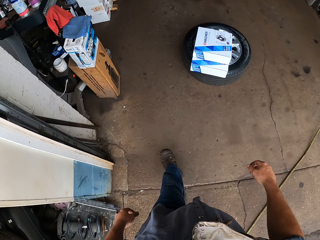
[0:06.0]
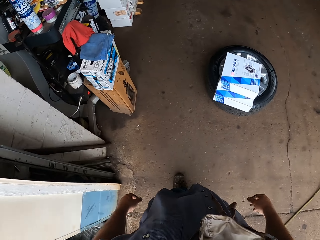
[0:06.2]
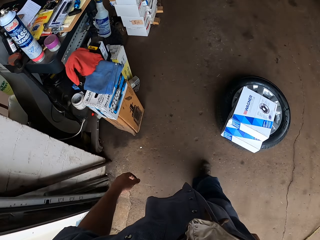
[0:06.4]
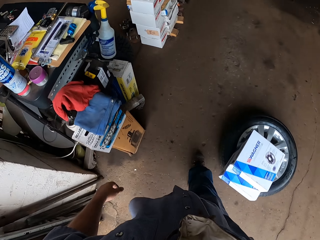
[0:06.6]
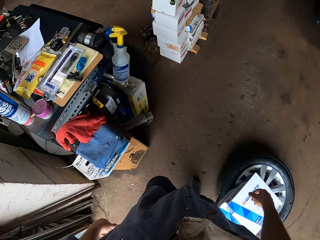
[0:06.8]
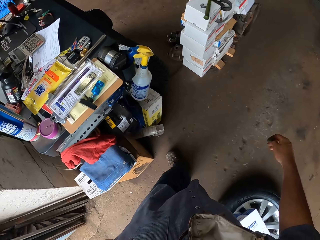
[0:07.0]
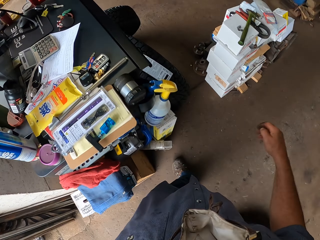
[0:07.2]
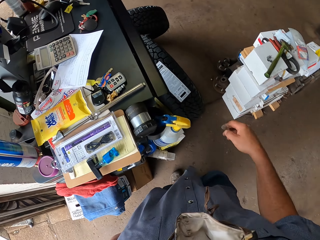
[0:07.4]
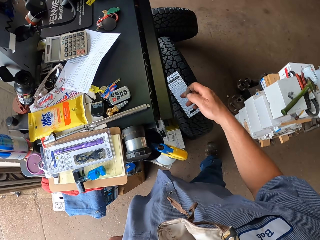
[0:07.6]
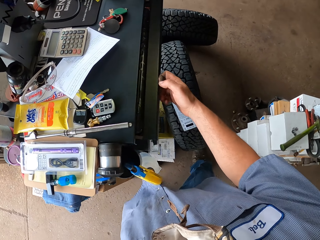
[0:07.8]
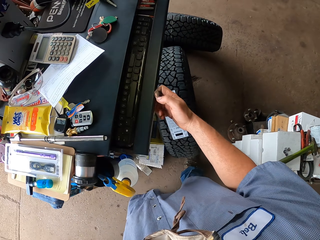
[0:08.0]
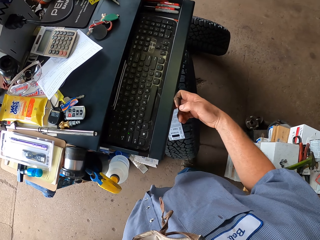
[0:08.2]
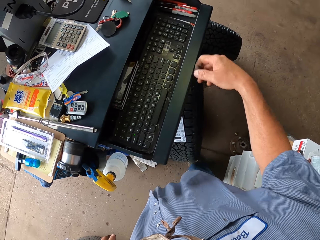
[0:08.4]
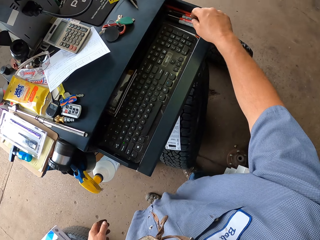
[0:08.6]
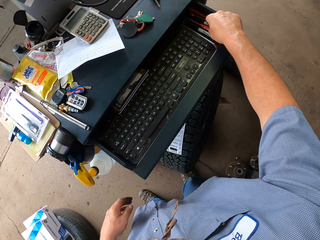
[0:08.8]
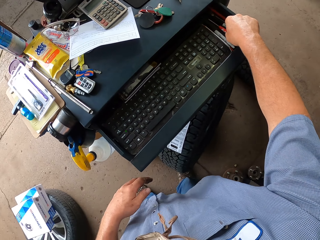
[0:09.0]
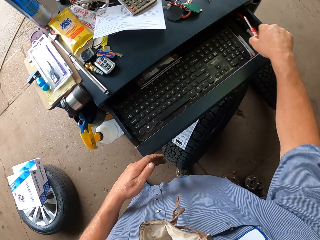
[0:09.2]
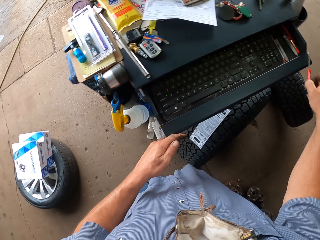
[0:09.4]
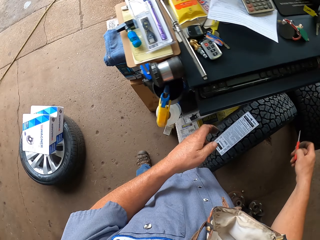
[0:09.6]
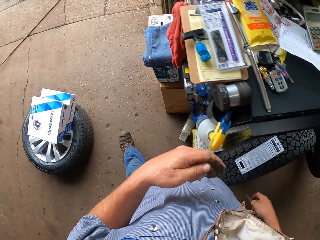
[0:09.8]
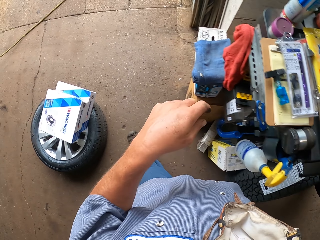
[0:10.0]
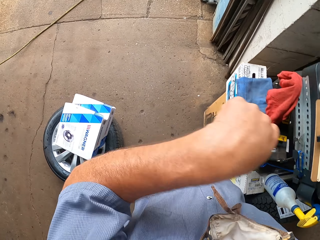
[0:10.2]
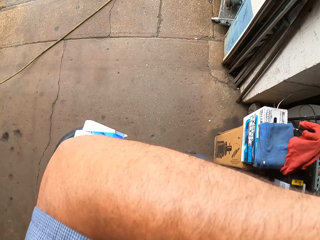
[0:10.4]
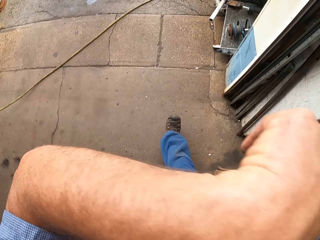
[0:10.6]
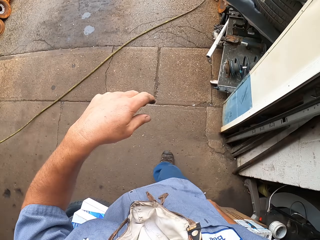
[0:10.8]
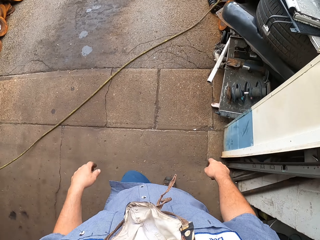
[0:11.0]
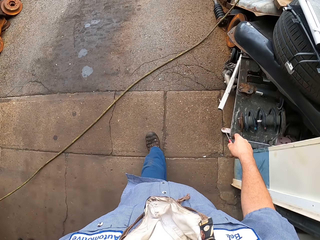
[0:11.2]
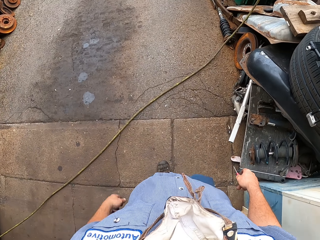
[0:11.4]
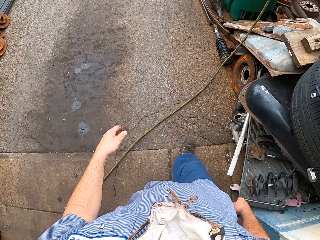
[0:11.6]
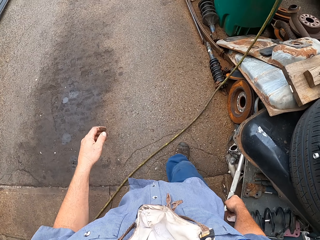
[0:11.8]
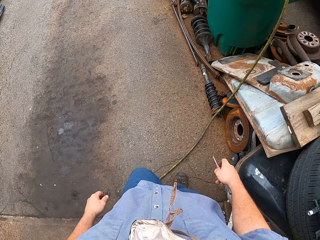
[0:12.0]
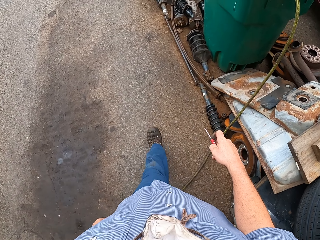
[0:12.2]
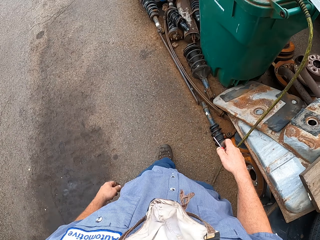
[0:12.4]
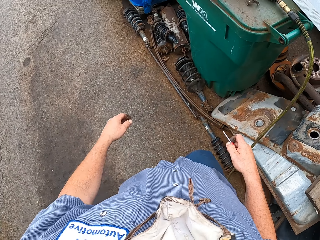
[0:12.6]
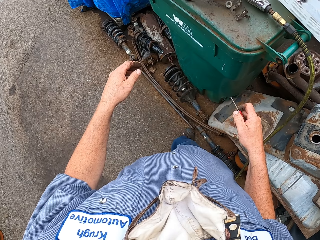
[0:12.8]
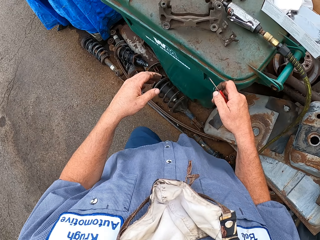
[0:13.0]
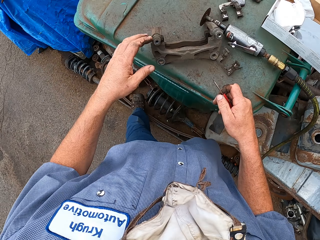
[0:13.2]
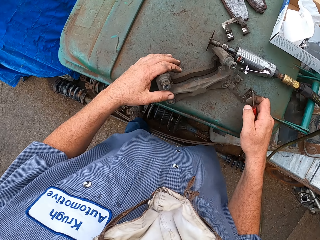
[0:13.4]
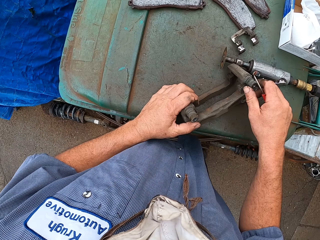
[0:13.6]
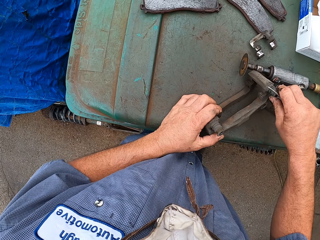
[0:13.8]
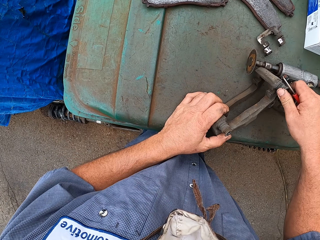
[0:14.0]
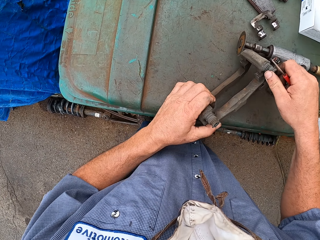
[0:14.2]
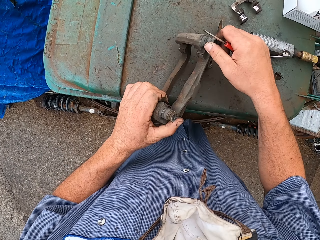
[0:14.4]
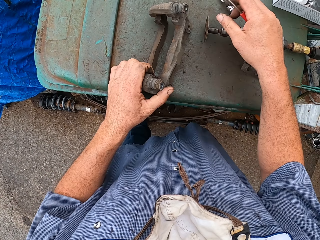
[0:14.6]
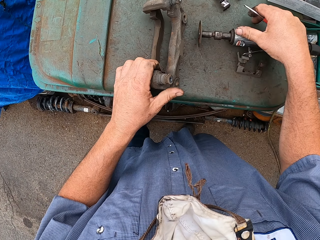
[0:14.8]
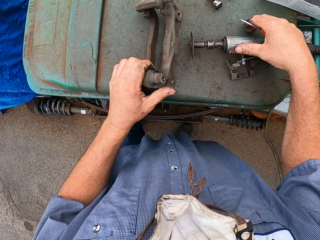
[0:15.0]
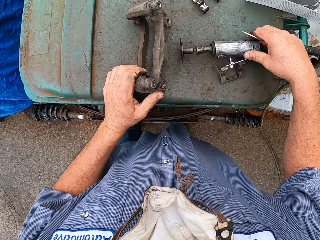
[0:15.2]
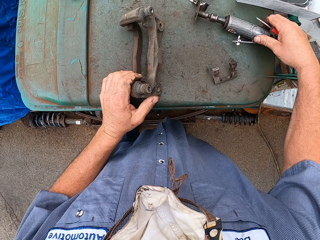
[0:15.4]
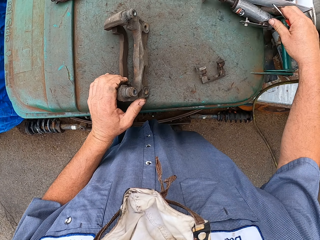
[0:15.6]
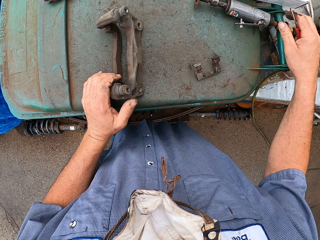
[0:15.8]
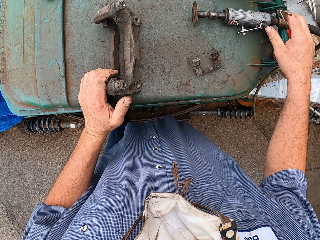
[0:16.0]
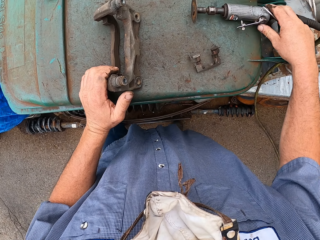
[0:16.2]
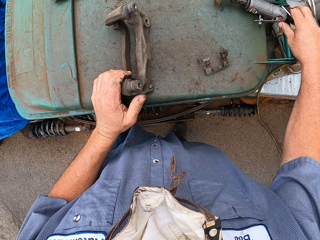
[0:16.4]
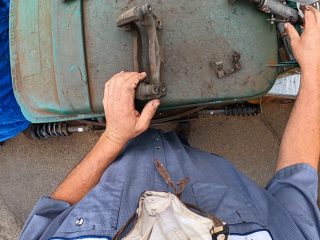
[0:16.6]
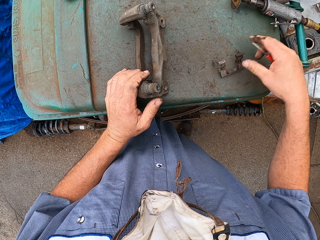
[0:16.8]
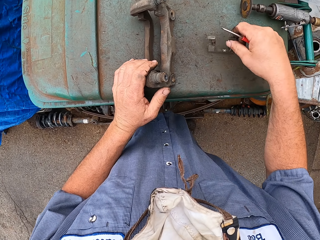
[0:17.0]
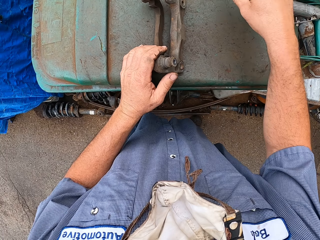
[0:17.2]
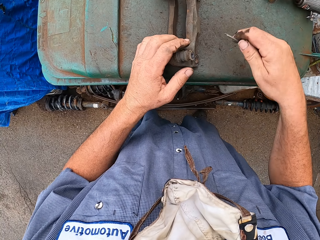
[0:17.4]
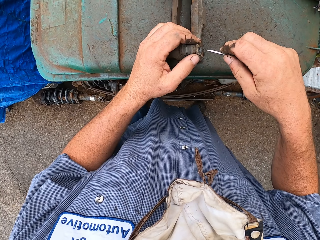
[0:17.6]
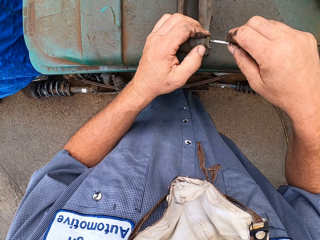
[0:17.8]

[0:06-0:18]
The camera wearer opens a drawer. They take a screwdriver or rasp in the drawer. They walk in the garage. They hold a welding tool on the right hand.

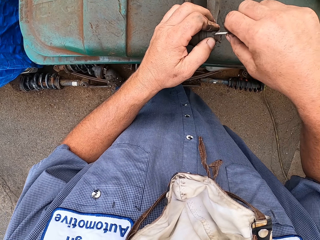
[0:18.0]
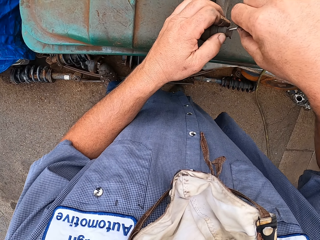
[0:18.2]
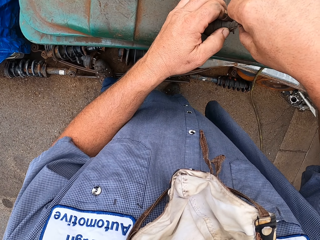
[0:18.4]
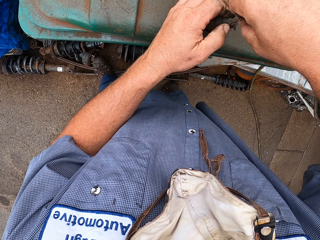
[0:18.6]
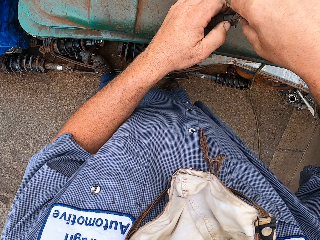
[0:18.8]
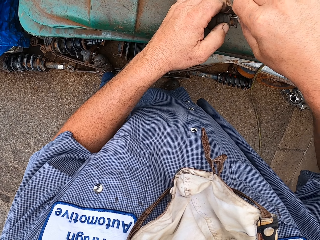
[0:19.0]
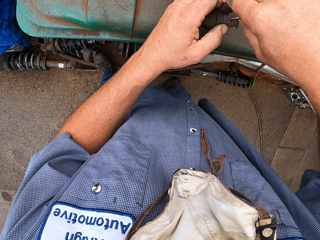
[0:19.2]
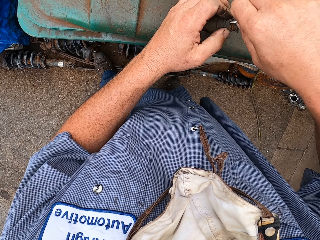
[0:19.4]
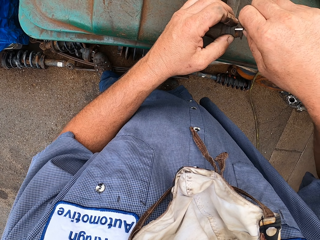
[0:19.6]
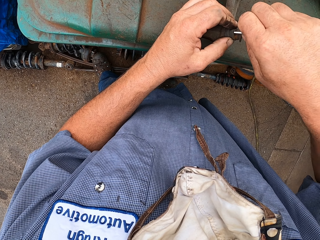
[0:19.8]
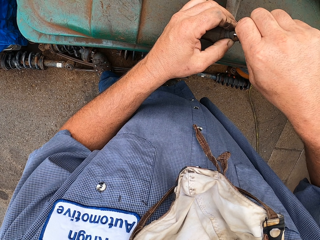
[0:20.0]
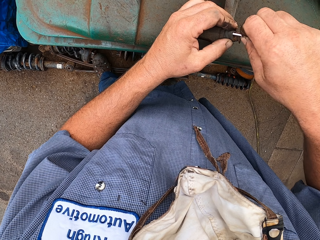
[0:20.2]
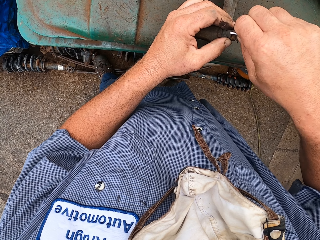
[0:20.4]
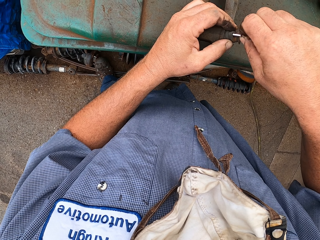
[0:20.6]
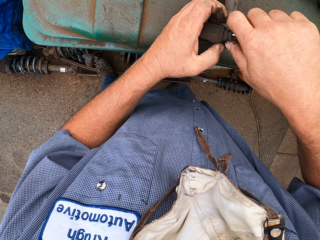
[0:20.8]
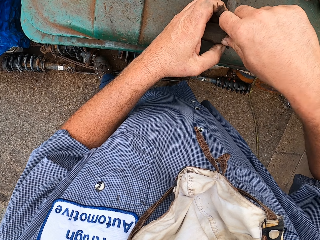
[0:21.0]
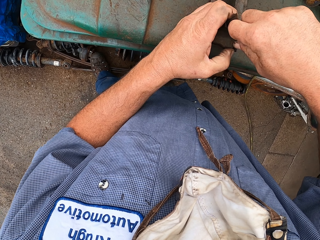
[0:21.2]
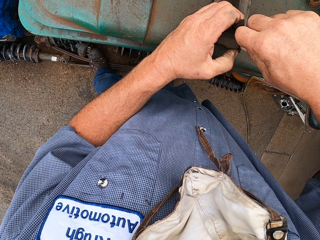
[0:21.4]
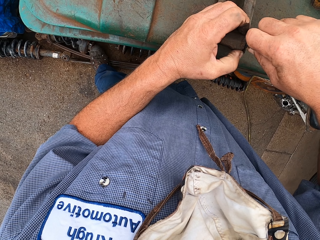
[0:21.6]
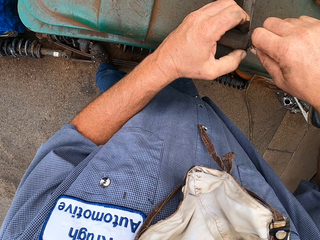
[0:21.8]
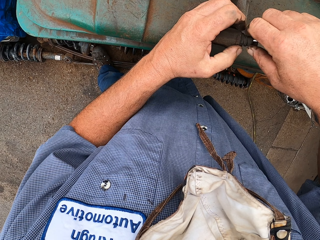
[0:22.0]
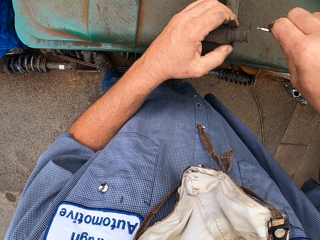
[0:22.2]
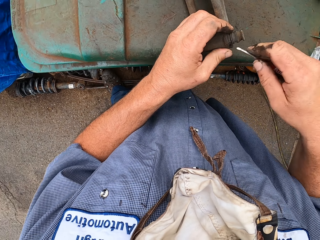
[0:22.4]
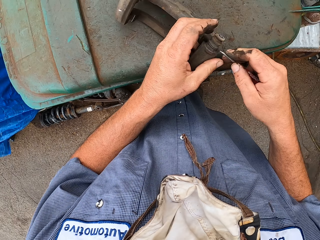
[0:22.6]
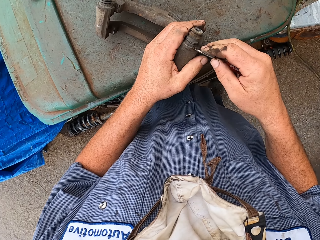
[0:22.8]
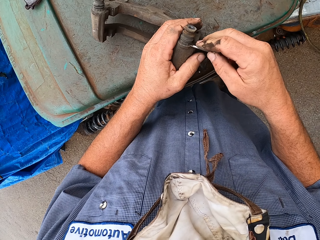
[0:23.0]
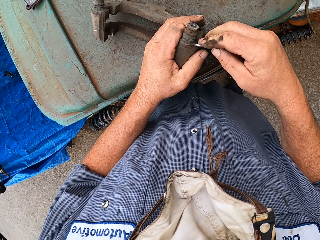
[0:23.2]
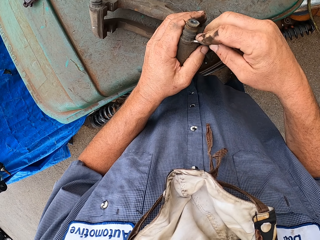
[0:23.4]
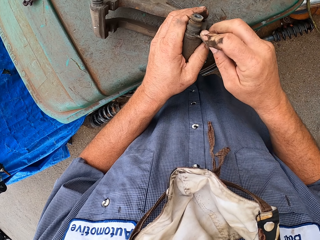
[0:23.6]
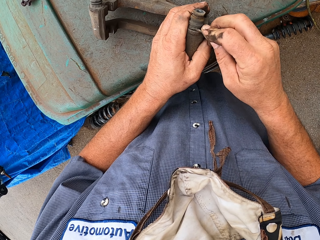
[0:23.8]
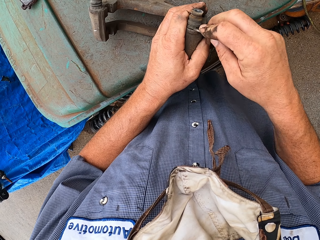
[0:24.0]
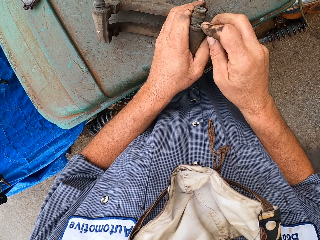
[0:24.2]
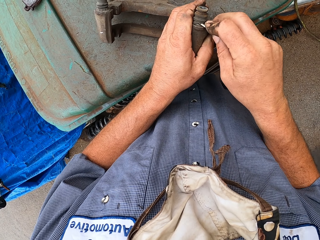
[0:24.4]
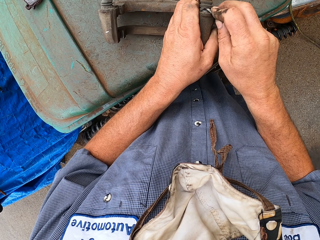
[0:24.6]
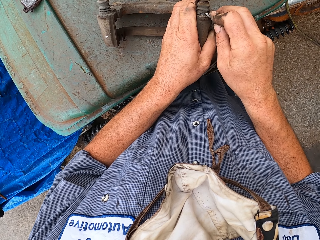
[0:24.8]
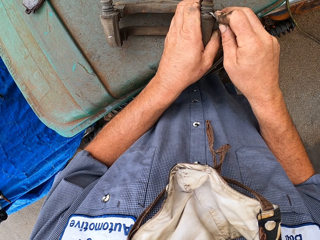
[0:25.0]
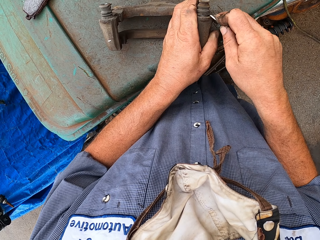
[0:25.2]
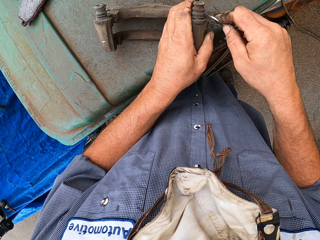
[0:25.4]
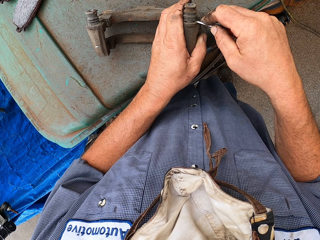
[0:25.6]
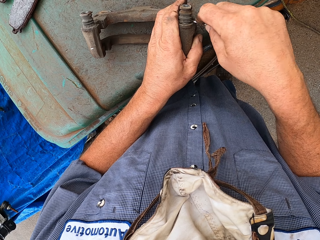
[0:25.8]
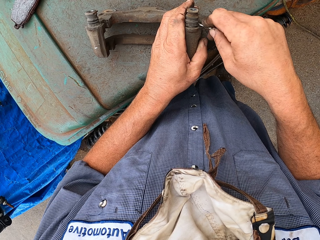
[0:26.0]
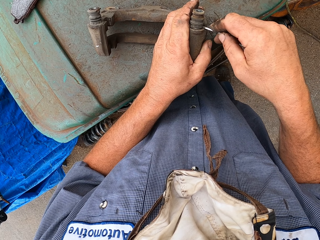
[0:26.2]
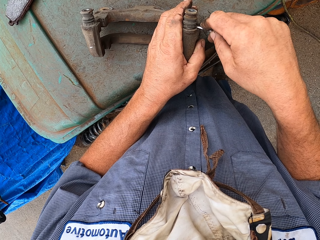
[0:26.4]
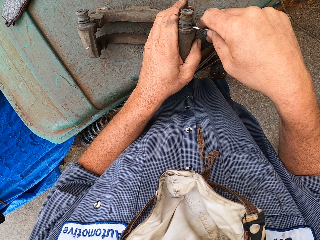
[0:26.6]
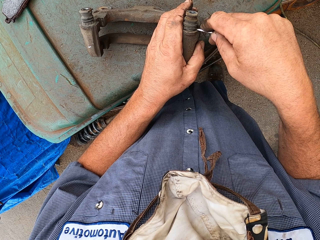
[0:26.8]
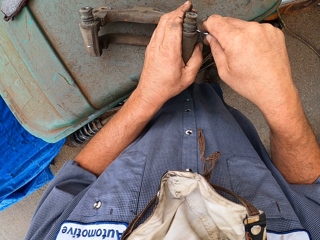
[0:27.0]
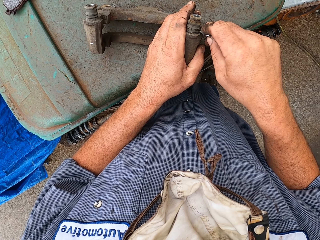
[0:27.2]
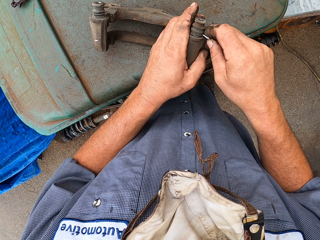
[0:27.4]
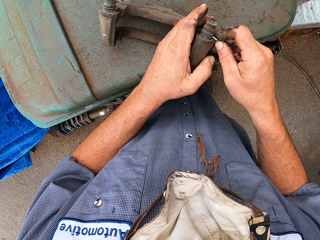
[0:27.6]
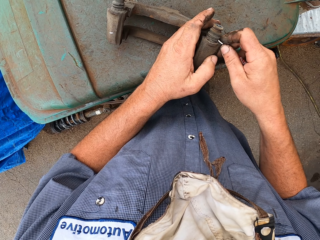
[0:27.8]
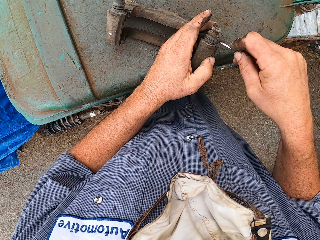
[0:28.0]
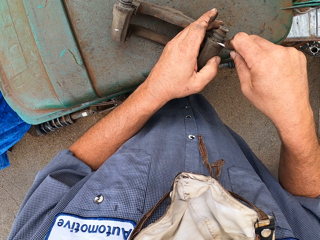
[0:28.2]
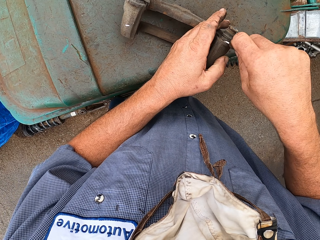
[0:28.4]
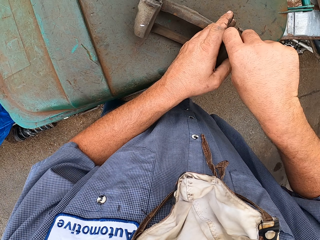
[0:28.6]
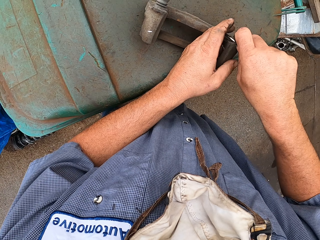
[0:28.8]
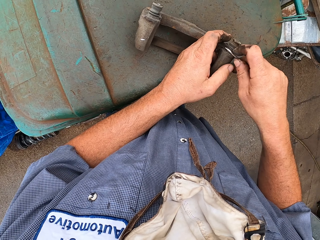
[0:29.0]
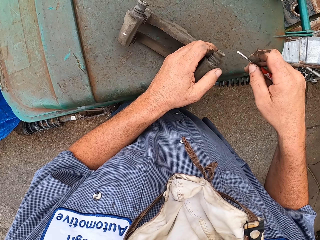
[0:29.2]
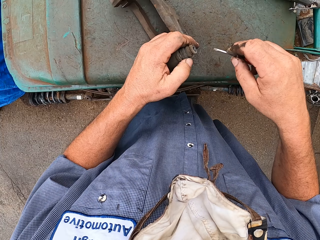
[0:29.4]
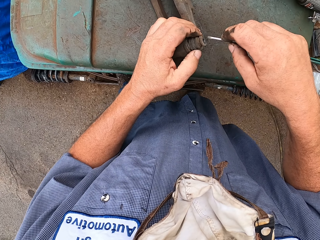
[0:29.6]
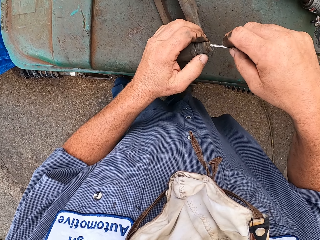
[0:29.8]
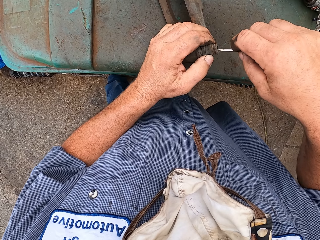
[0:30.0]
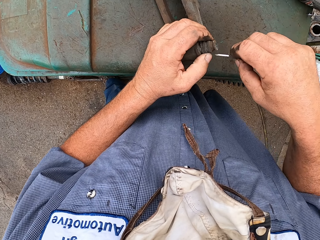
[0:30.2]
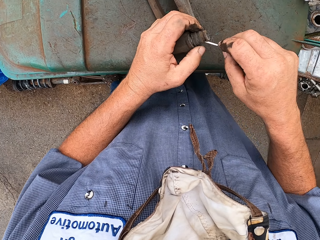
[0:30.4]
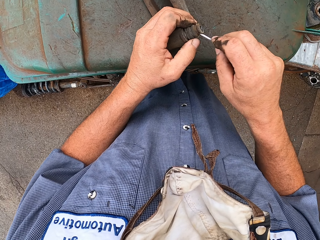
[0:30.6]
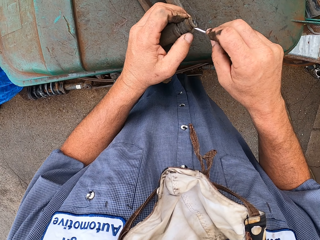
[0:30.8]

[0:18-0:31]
The camera wearer fixes the spare metal with the screwdriver. They dismantle a rubber from something with the rasp.
